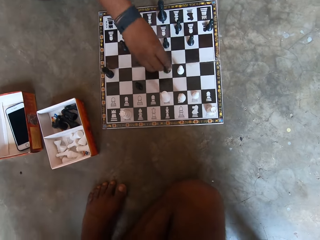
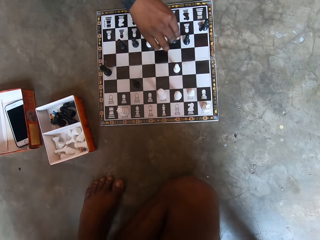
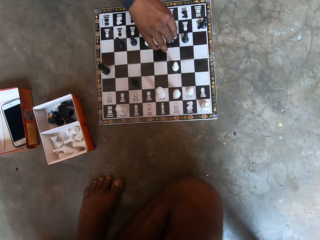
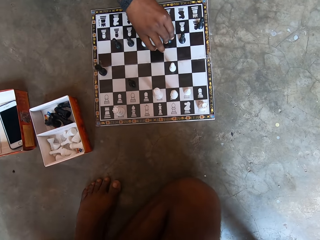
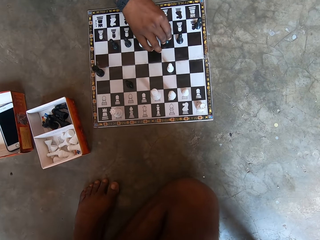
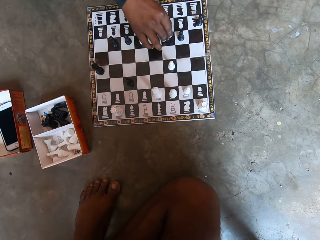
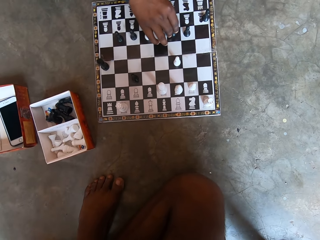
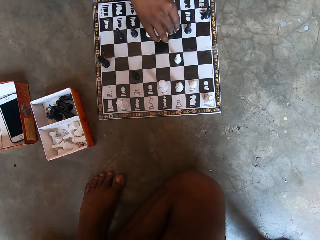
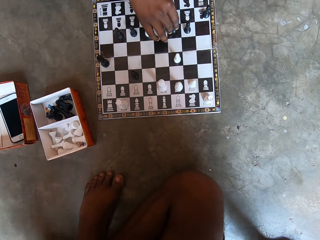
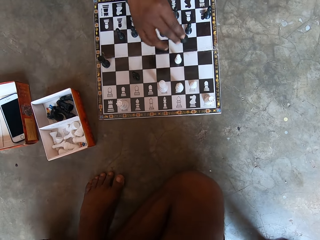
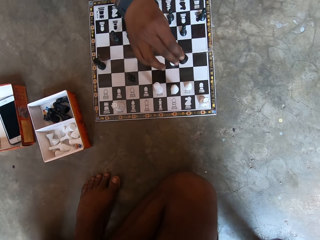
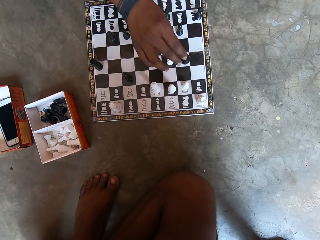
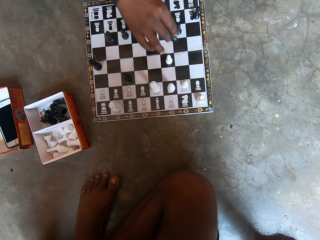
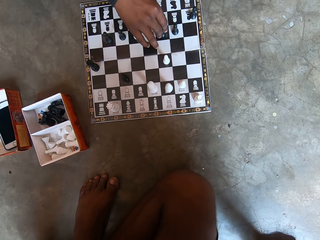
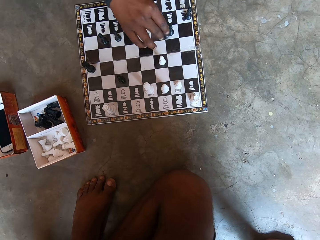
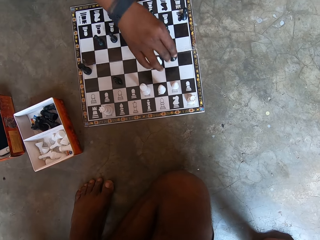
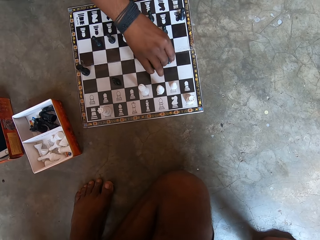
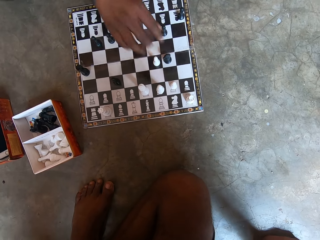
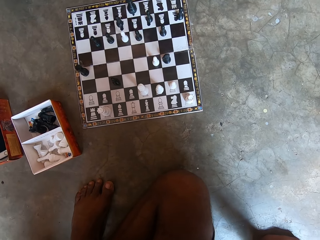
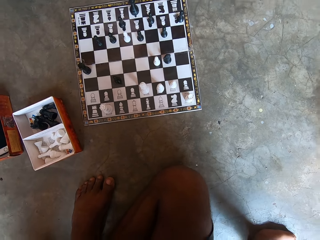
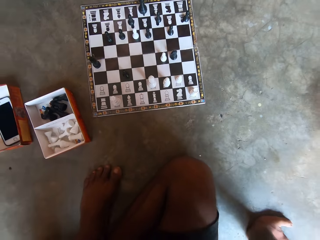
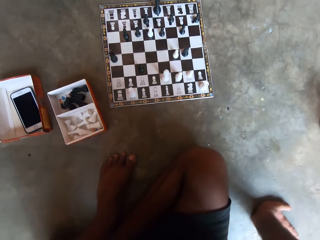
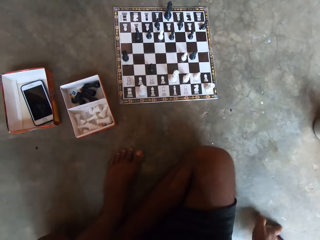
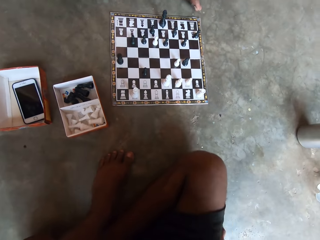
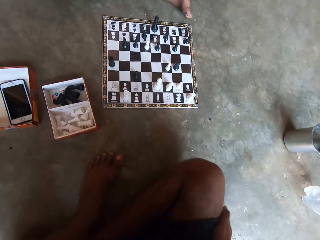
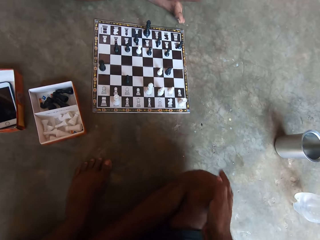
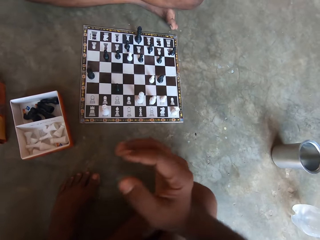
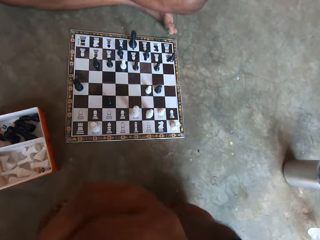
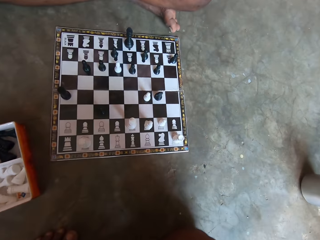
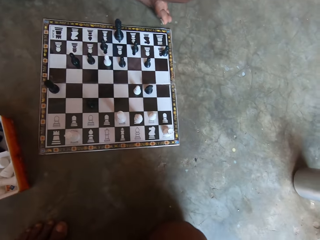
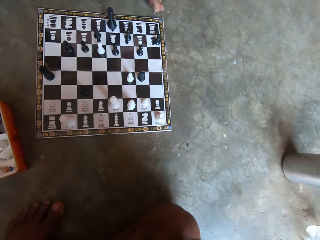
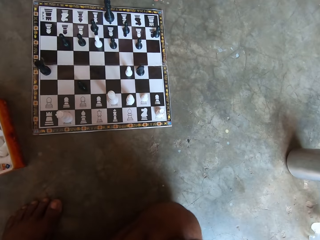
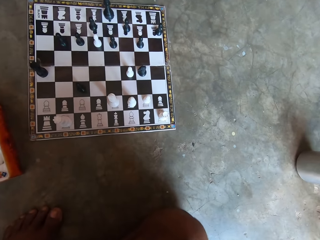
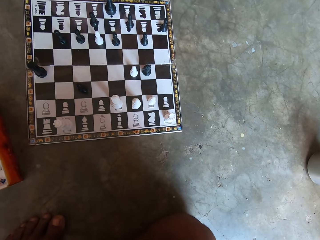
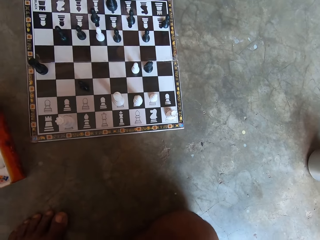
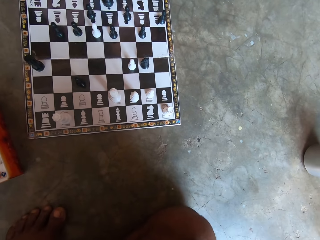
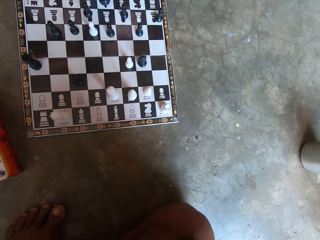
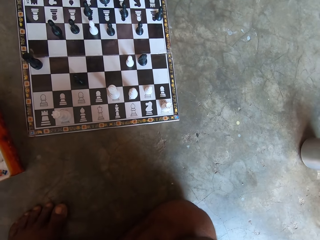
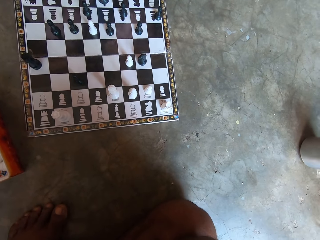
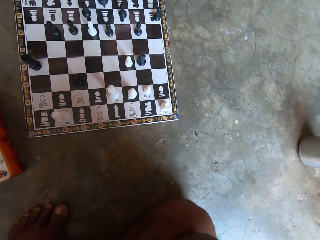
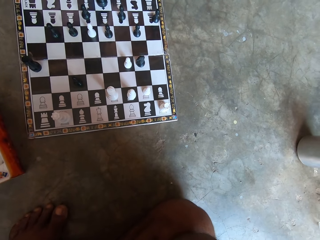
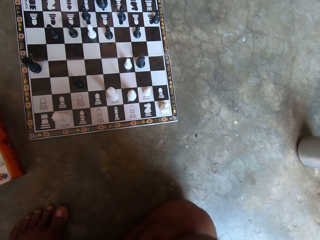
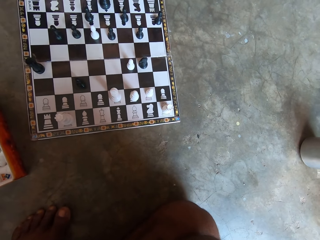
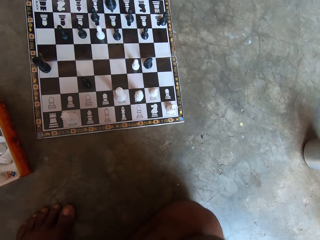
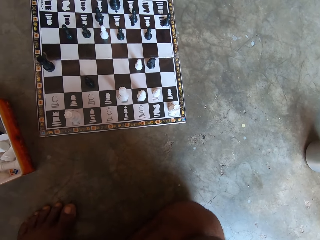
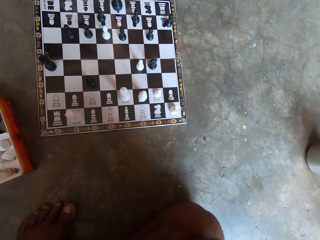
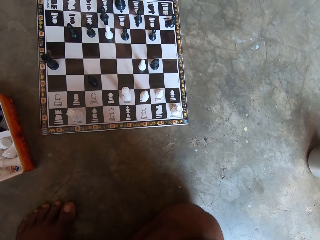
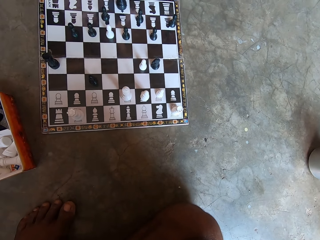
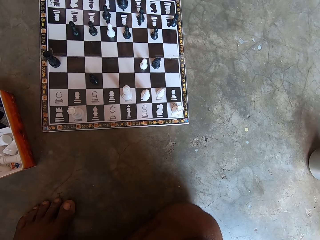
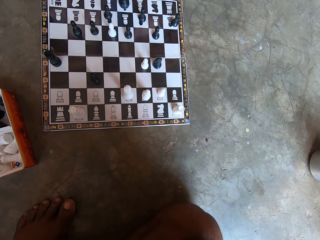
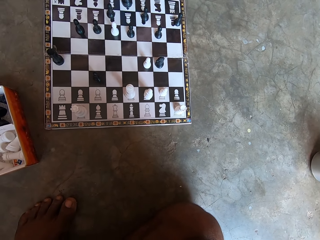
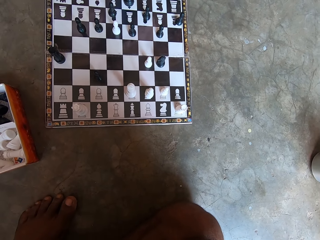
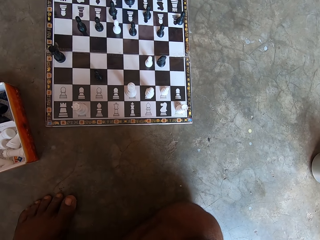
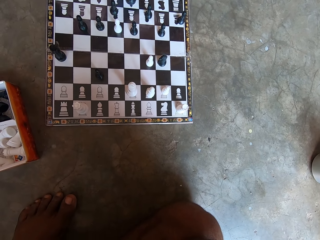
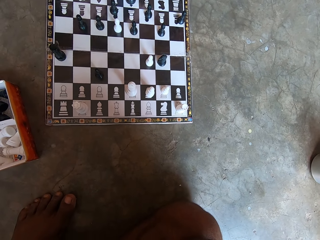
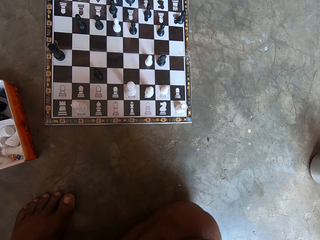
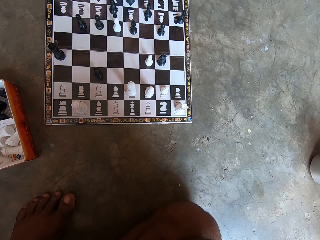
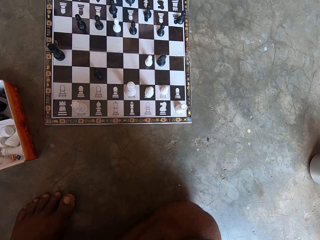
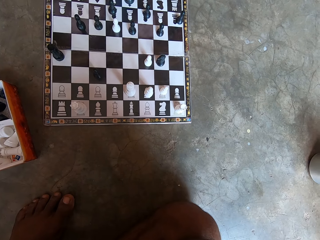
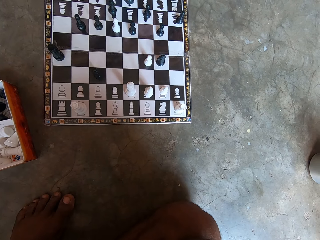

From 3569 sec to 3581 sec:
A man moves a black chess piece on the chess board. The camera wearer moves the hand. He lifts the hand. He cleans his face with his right hand. He looks around. The man converses with the camera wearer.

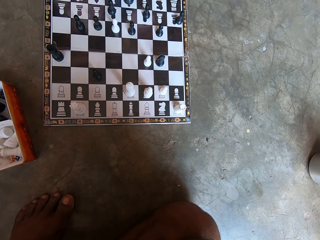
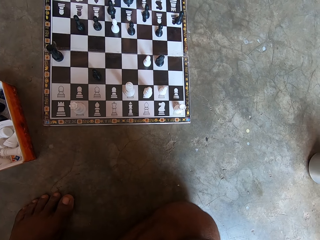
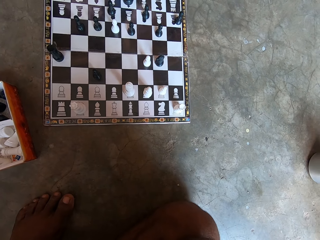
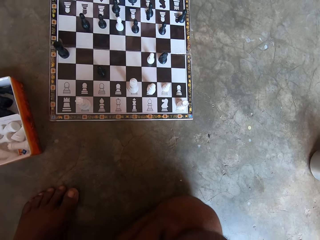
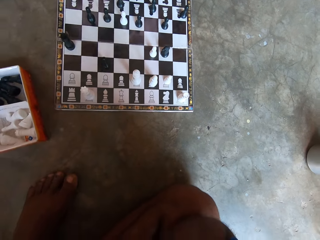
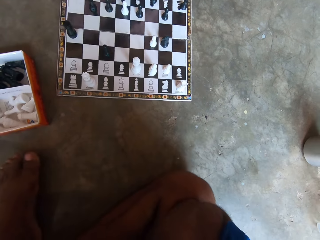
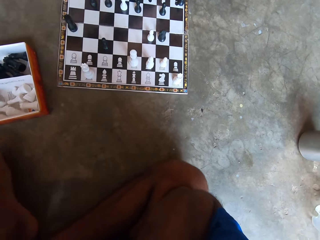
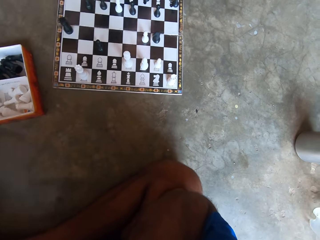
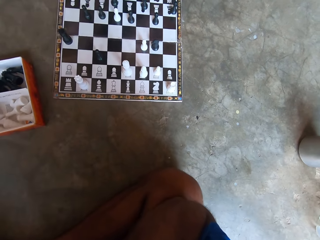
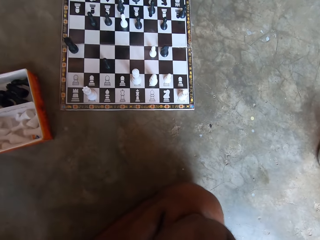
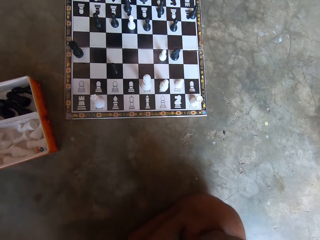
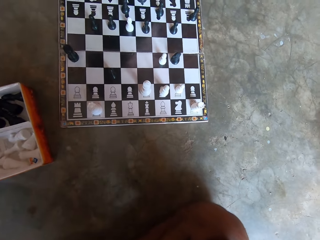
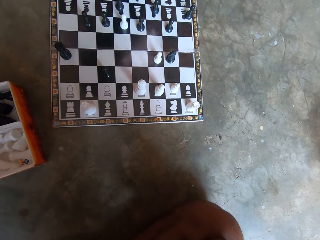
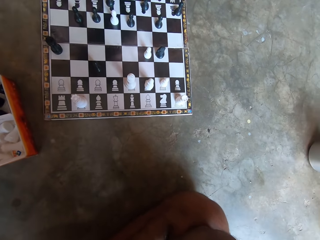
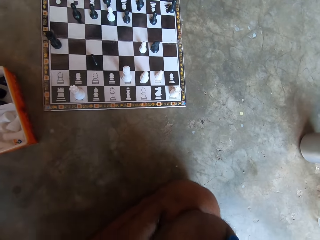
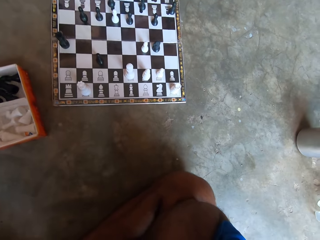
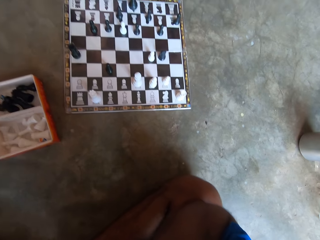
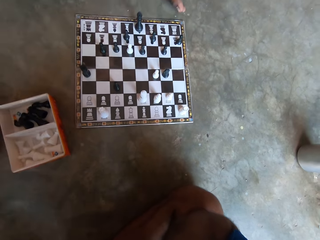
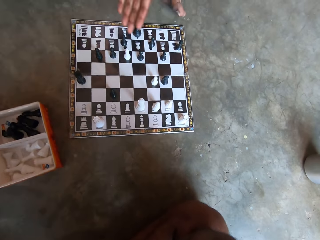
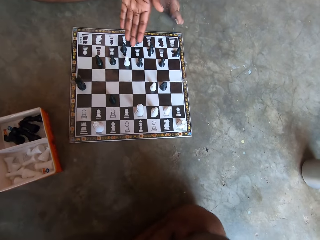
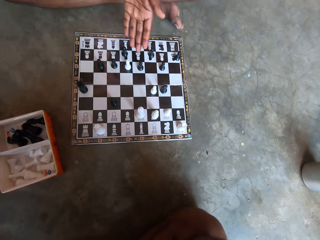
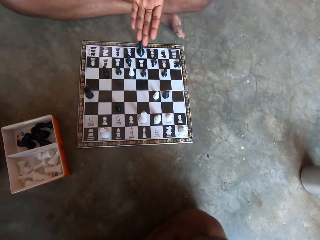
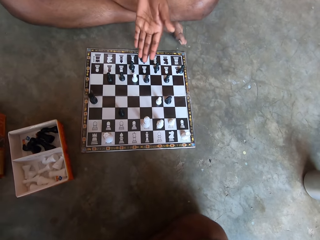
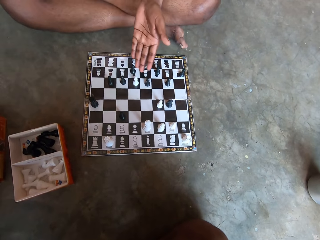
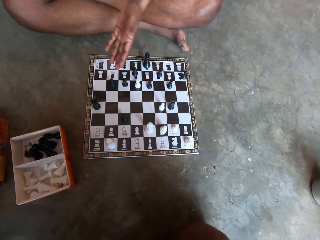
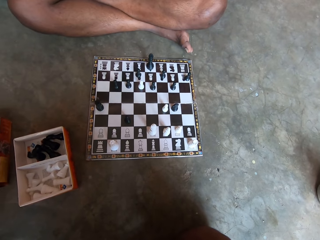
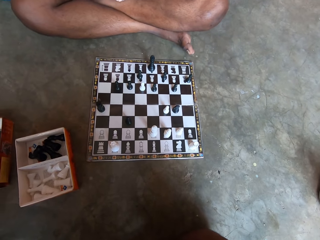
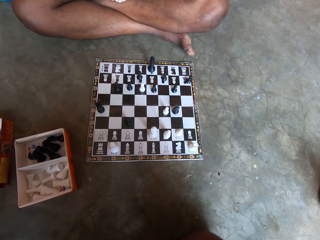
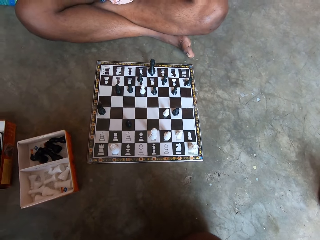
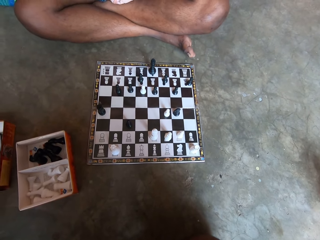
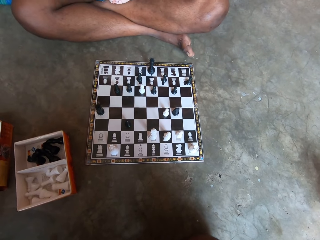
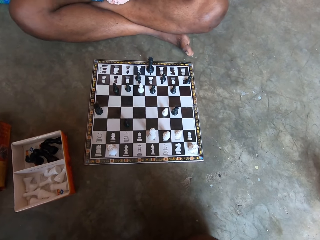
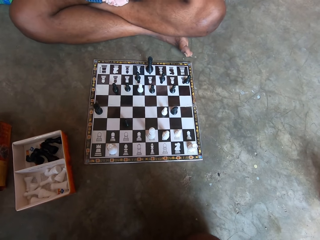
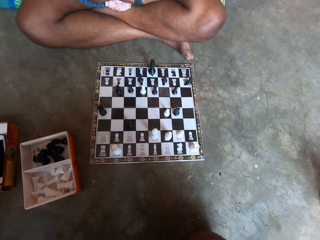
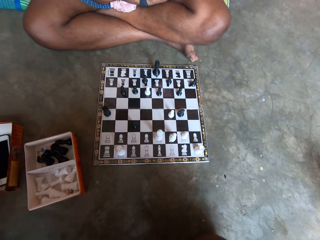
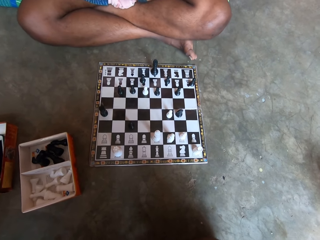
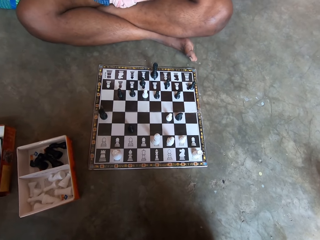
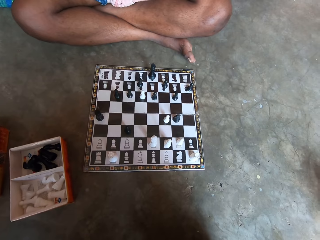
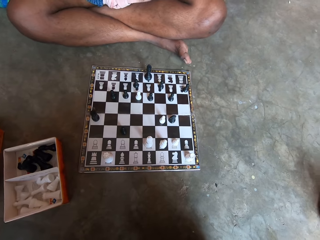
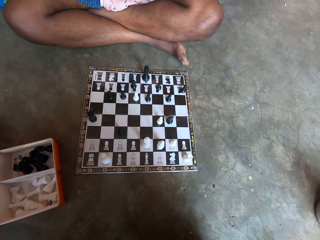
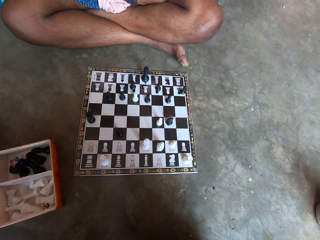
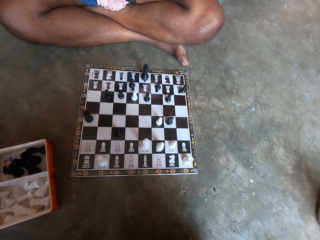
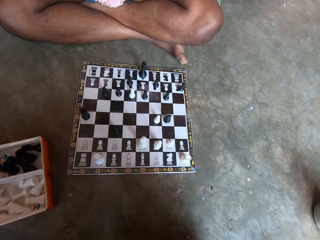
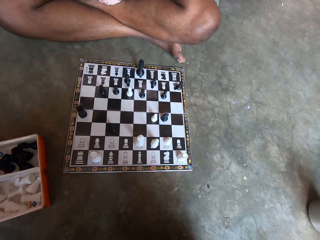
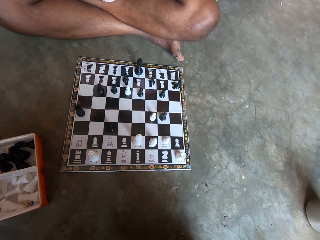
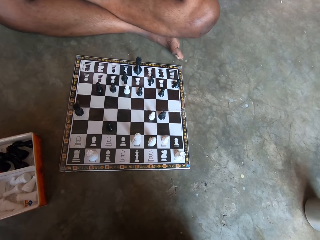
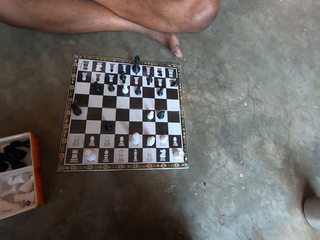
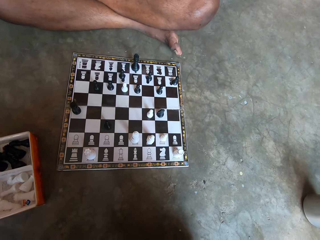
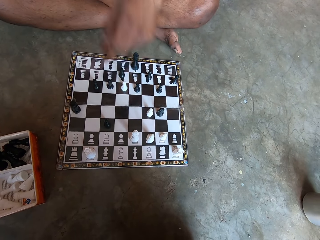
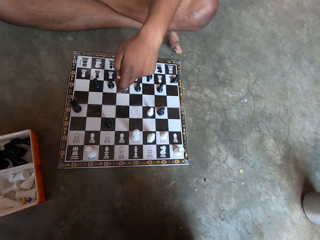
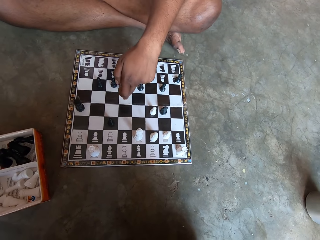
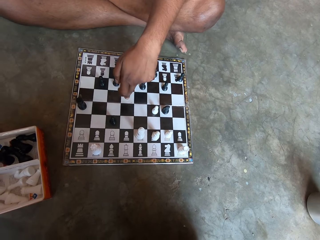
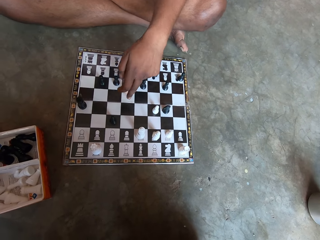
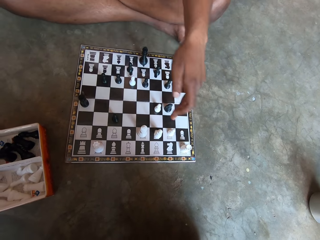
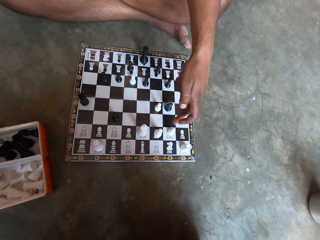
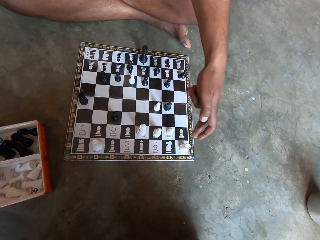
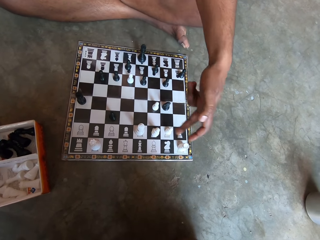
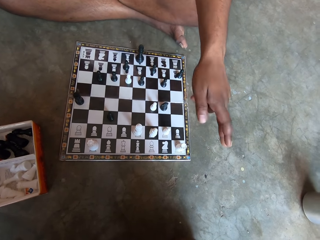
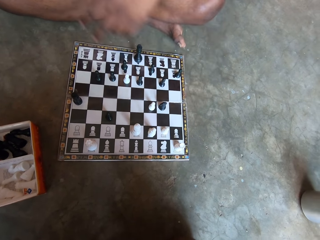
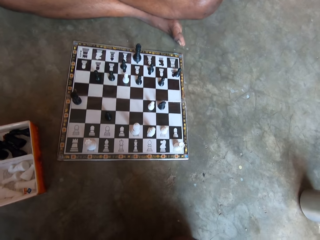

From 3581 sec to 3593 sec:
The camera wearer moves the leg. A man points at the chess board with the hand. The man moves the legs. The man touches the chess board.
